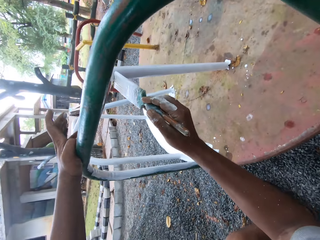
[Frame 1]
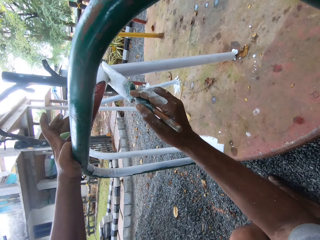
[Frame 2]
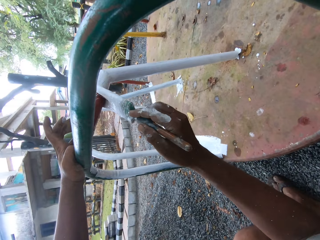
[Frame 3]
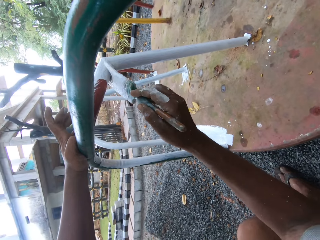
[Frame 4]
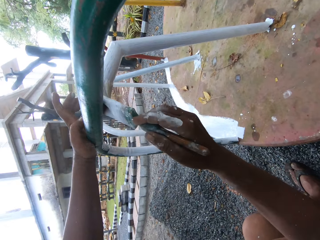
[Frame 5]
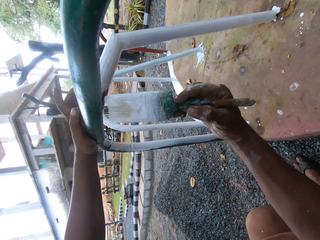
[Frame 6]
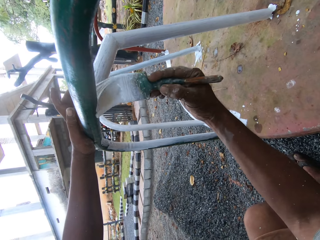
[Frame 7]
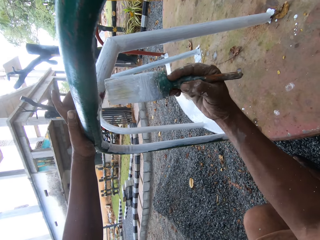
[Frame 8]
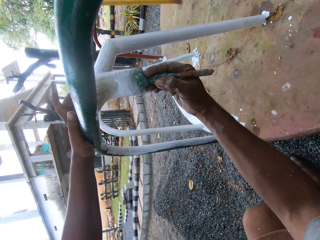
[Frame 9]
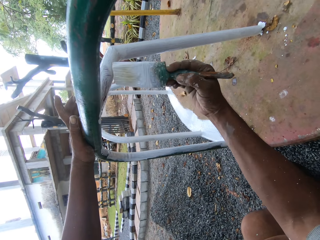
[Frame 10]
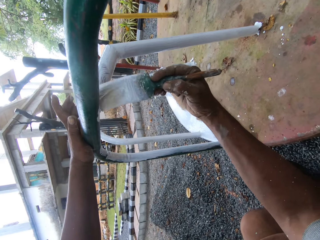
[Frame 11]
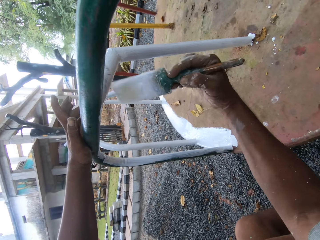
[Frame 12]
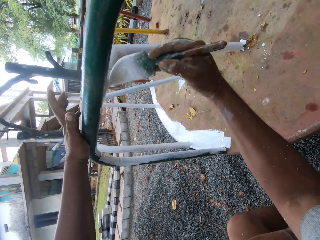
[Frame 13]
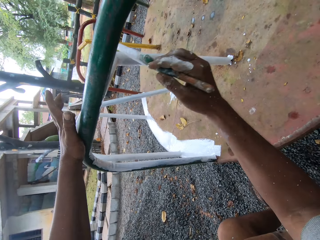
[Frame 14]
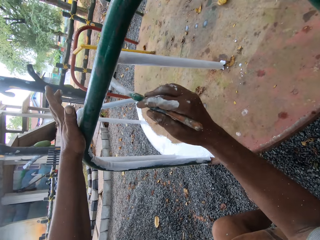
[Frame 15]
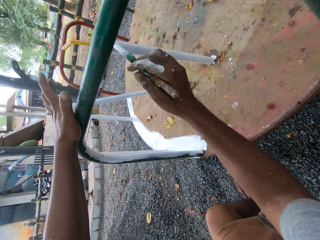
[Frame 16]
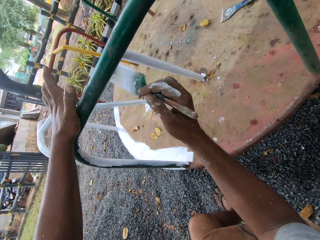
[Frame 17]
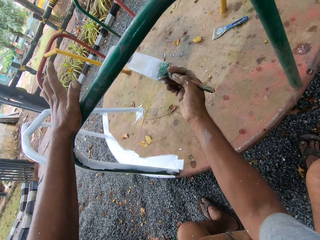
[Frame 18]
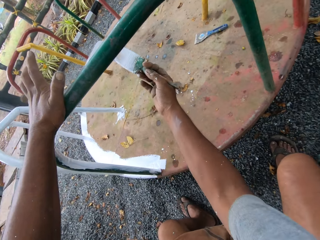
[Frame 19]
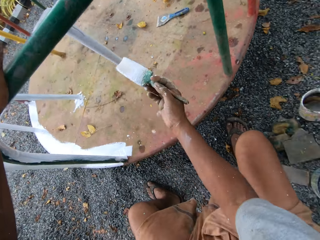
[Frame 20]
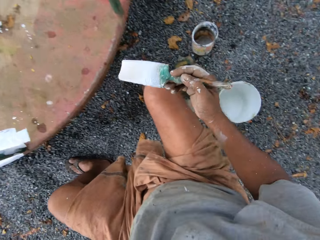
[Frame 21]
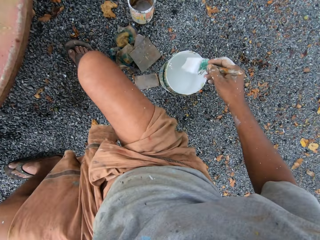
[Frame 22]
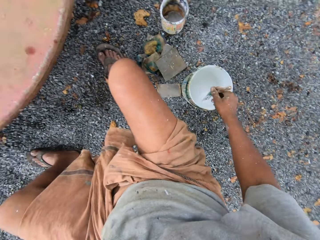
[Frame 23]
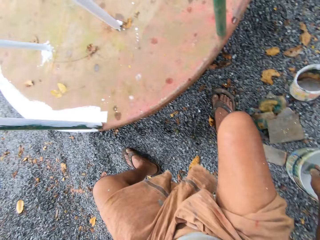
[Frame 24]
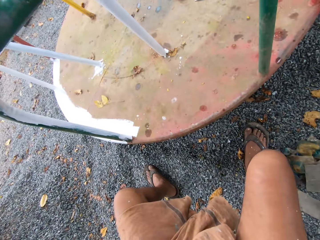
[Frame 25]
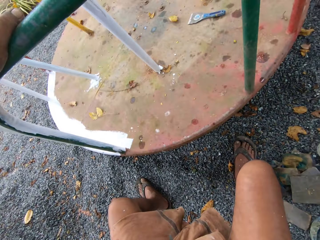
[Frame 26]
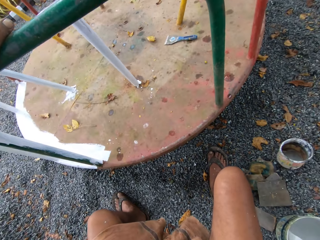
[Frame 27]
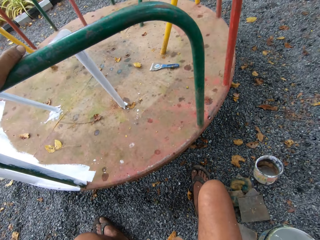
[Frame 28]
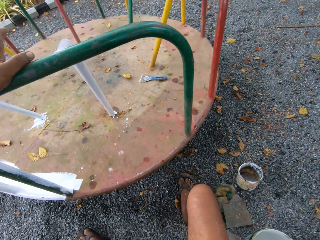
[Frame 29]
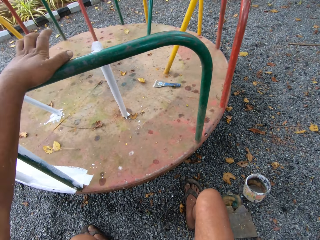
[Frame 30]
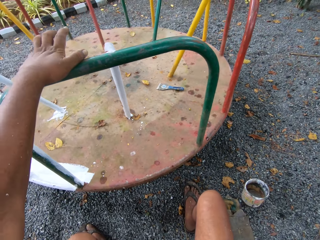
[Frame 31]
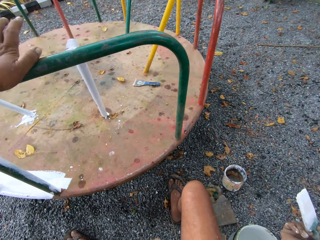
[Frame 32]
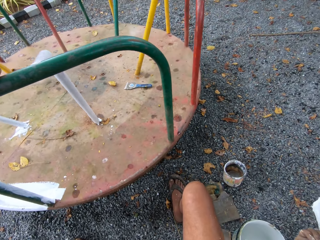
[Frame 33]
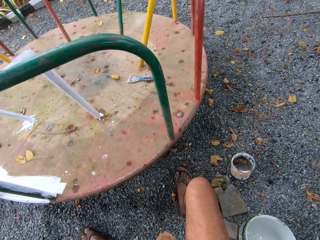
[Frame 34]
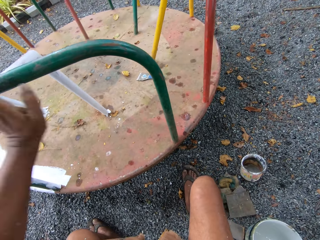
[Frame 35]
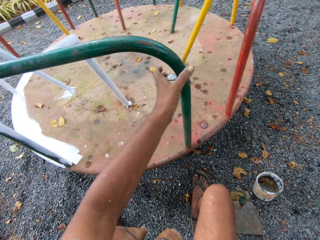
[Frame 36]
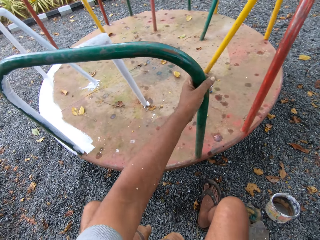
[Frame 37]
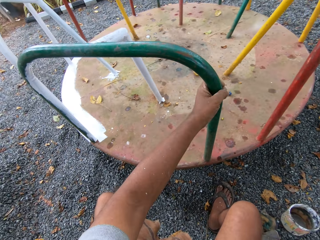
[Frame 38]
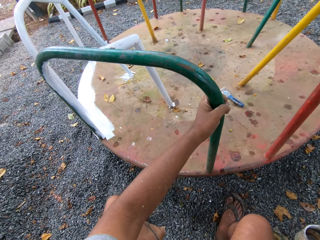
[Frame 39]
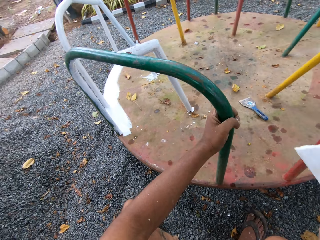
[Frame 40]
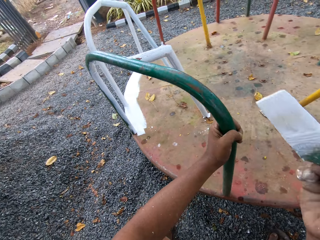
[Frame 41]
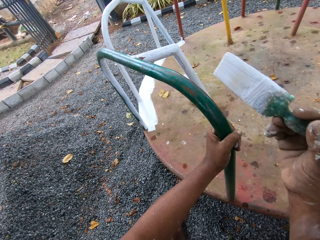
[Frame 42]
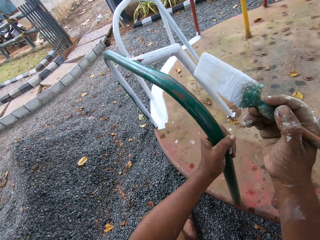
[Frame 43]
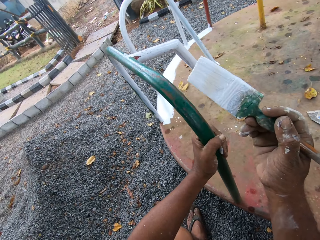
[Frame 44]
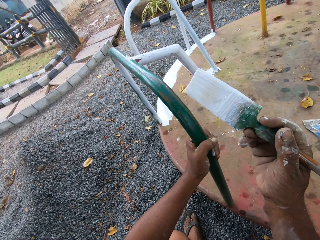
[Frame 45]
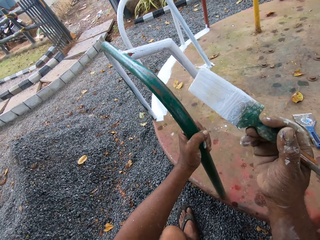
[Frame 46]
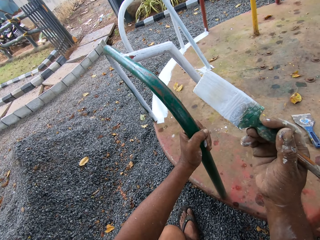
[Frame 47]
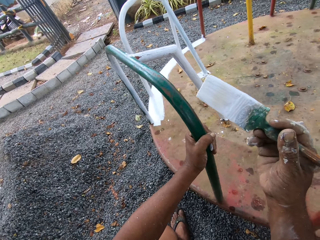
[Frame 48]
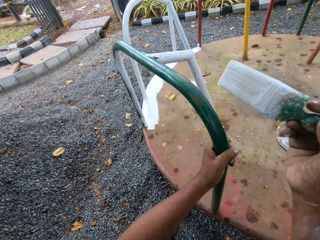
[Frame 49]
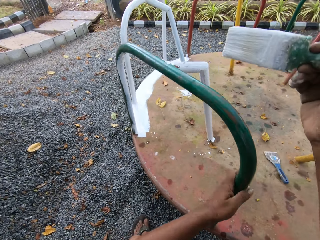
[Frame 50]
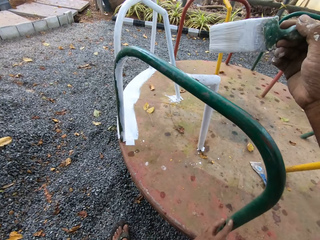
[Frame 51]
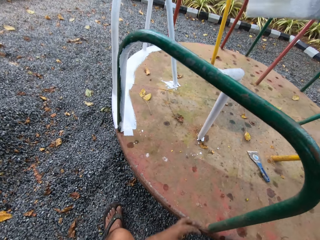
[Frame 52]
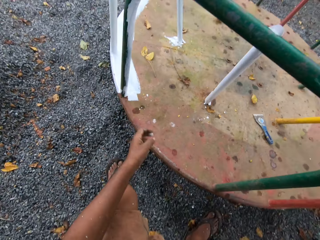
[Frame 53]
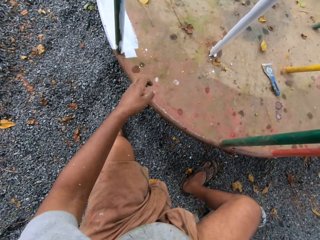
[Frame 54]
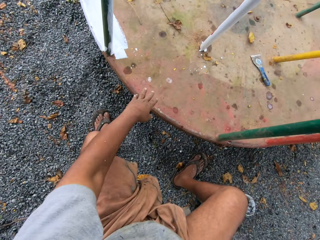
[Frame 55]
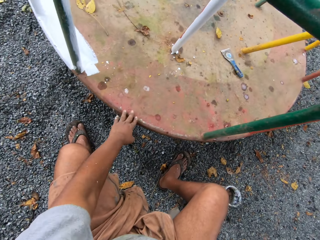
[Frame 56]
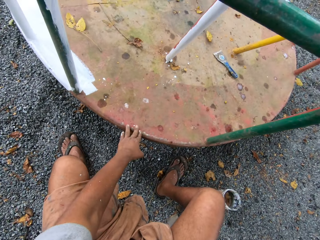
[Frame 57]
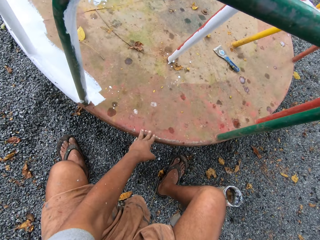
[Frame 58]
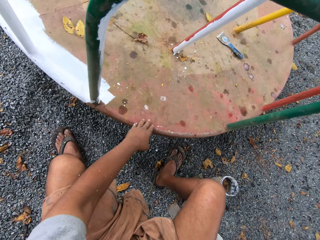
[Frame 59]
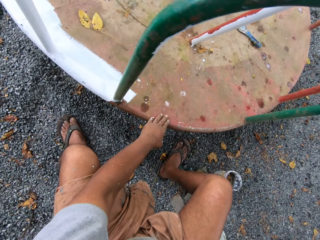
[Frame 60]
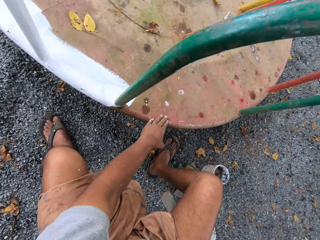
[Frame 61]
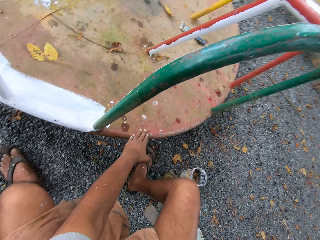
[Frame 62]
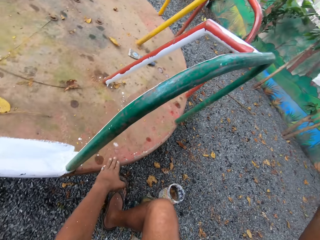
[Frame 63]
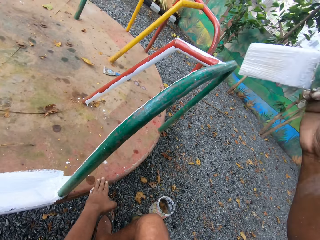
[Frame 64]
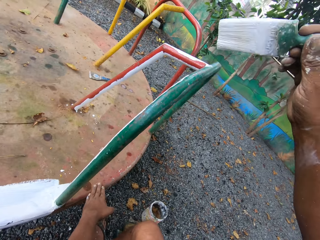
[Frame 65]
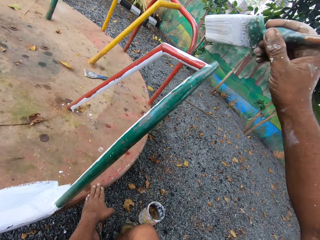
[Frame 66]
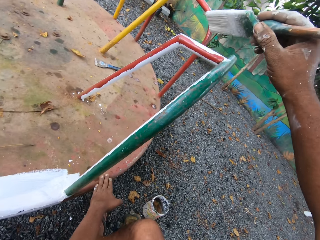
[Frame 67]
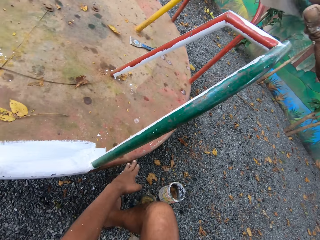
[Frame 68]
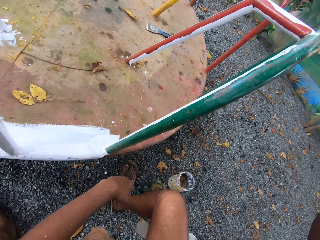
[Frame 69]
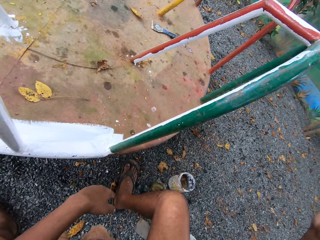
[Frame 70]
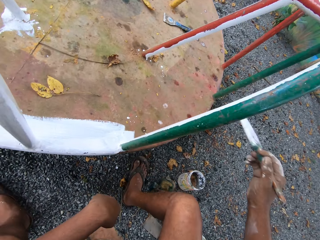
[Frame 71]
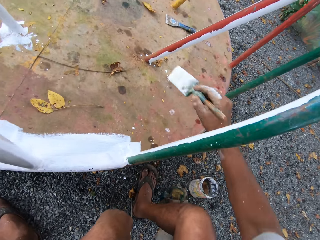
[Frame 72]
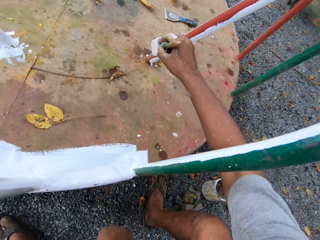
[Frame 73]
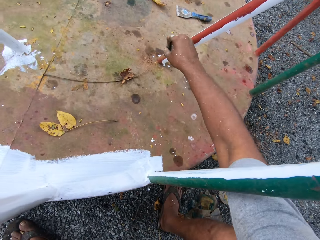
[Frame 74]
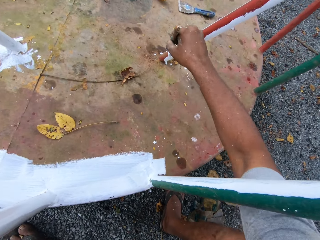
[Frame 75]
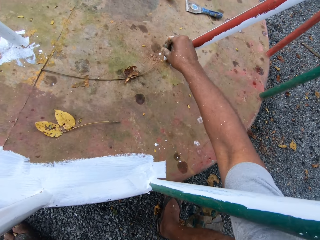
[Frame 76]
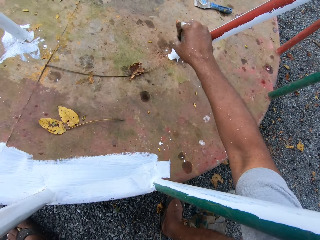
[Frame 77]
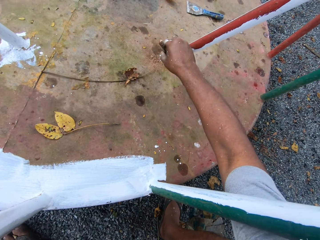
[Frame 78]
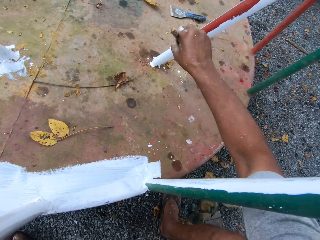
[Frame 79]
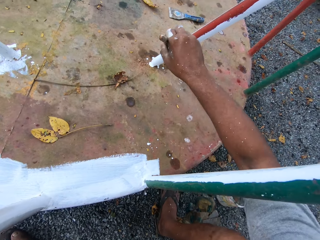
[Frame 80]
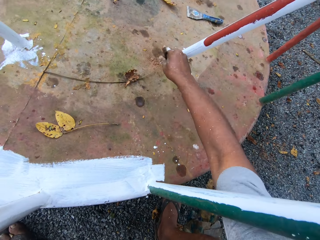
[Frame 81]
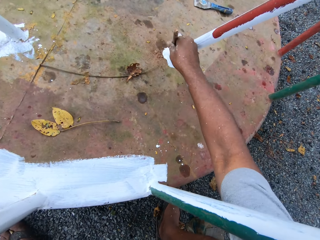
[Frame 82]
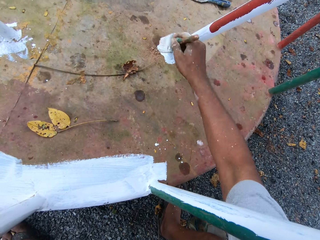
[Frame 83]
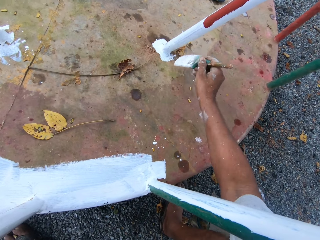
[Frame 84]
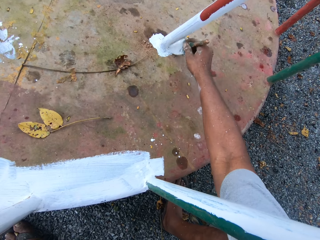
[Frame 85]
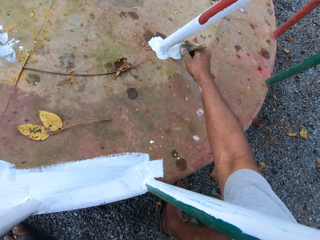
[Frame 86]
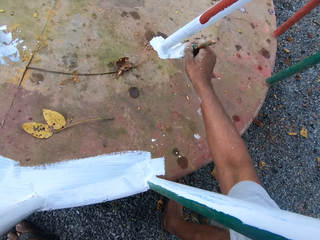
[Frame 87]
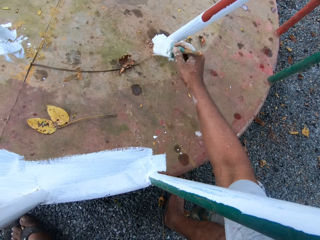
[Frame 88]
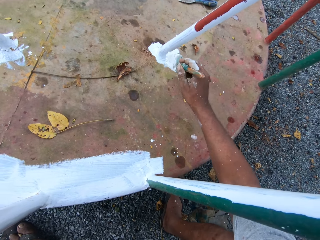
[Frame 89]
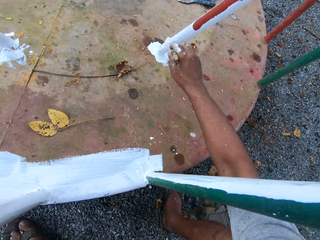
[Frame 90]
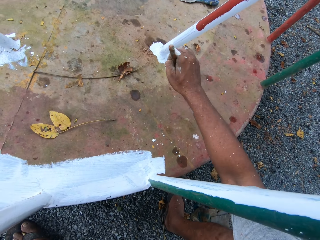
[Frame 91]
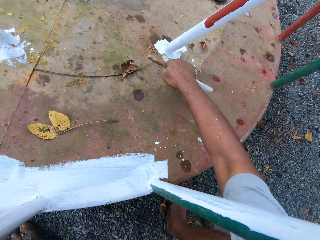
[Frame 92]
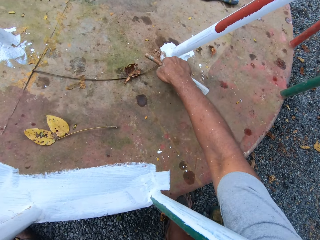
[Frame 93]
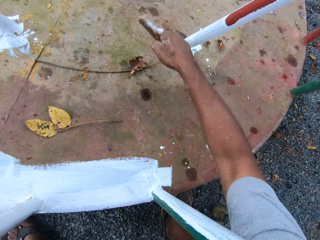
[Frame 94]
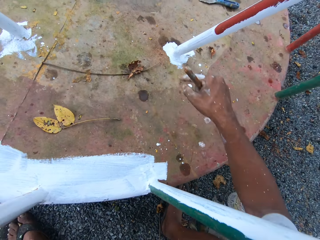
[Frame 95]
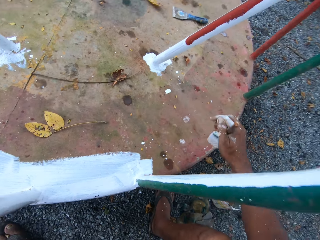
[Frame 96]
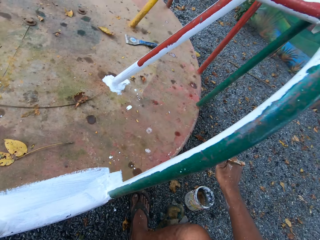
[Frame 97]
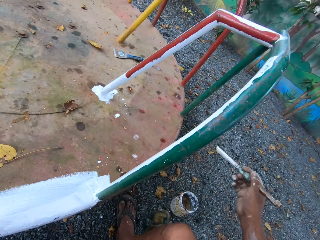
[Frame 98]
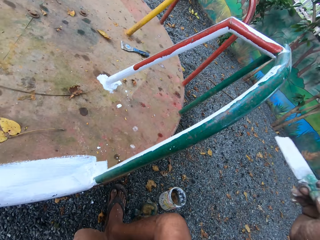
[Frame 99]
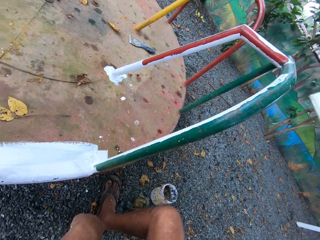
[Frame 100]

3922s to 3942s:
The camera wearer dips the paintbrush into the paint can on the ground. He moves the roundabout with his left hand. He paints the roundabout with the paintbrush.

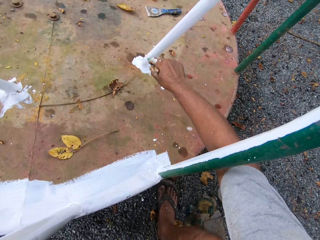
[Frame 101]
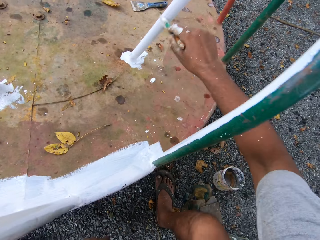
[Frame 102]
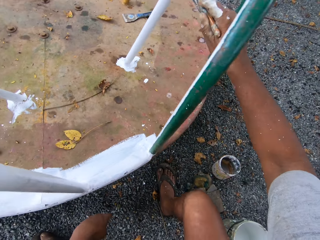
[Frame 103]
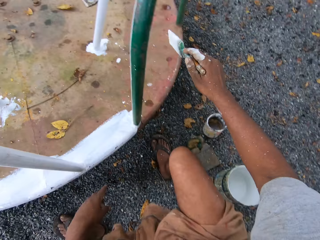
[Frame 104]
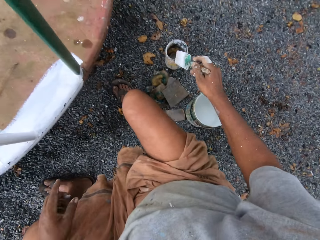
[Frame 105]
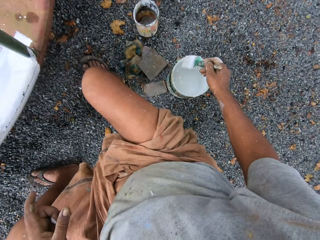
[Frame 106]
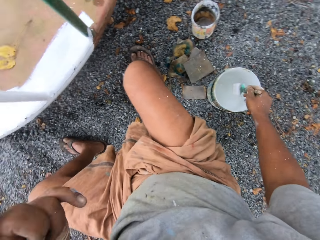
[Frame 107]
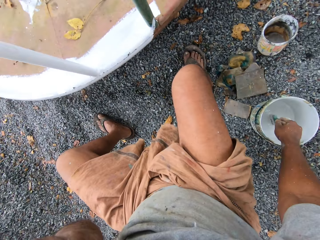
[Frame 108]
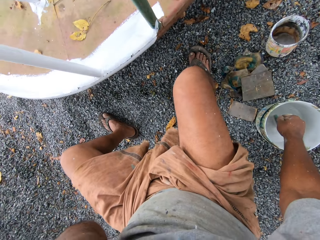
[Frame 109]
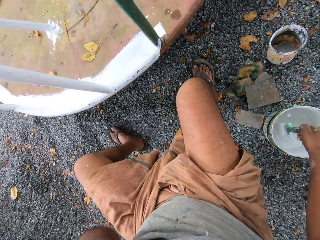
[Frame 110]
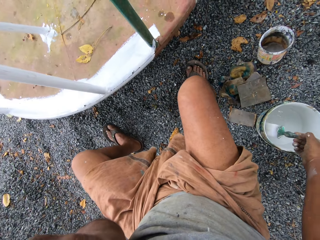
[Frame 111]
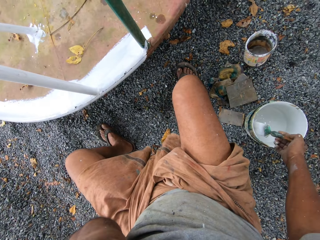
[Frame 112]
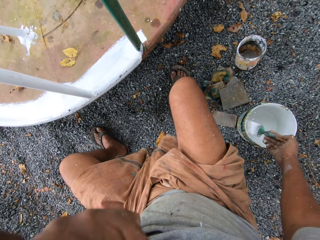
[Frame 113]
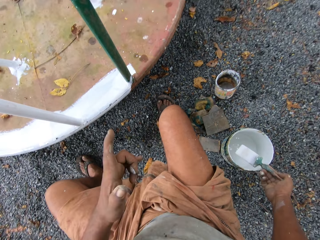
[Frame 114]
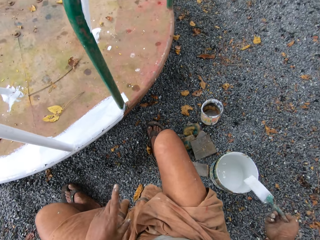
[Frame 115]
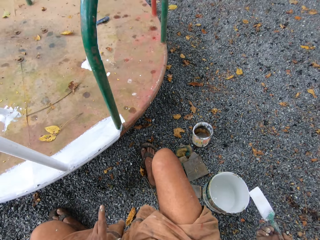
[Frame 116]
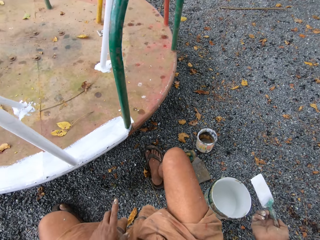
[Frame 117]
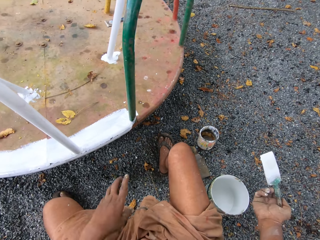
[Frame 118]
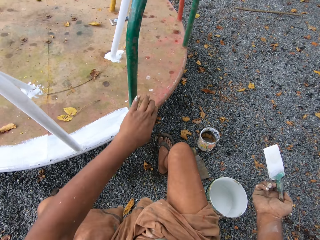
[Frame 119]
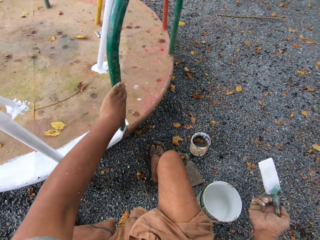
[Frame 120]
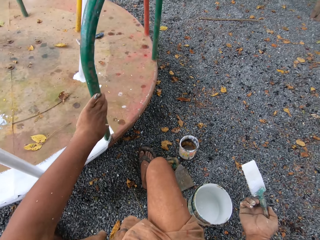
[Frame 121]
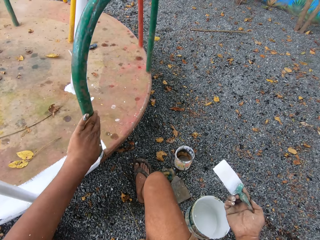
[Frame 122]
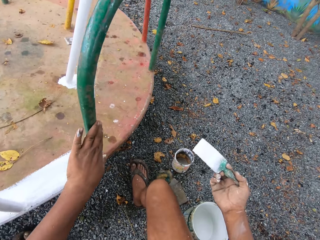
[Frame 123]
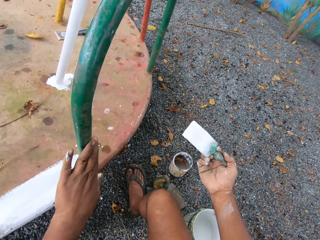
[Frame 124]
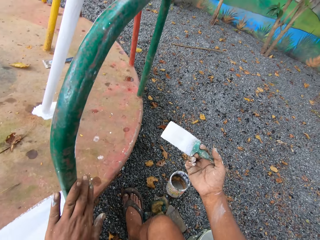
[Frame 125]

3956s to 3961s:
The camera wearer dips the paintbrush into the paint can on the ground. He moves the roundabout with his left hand.
